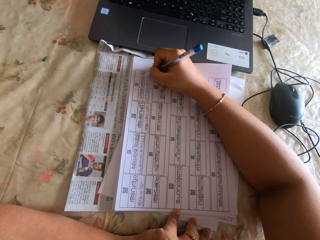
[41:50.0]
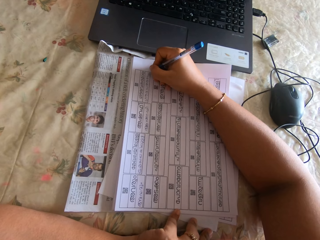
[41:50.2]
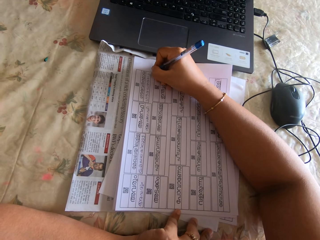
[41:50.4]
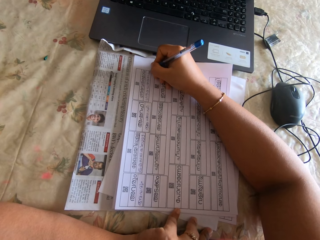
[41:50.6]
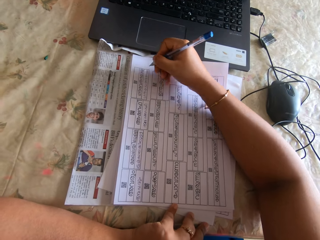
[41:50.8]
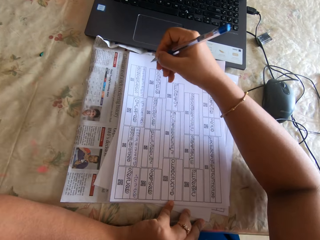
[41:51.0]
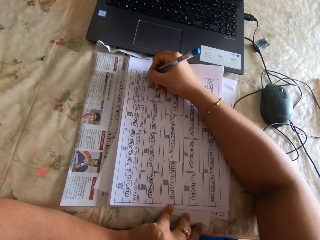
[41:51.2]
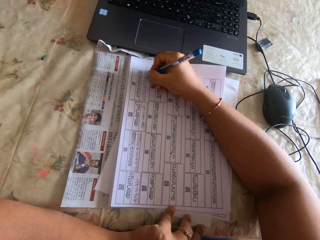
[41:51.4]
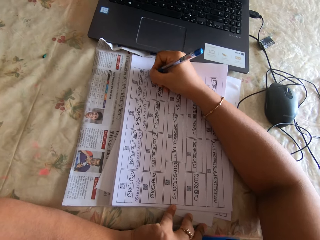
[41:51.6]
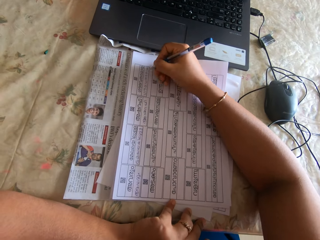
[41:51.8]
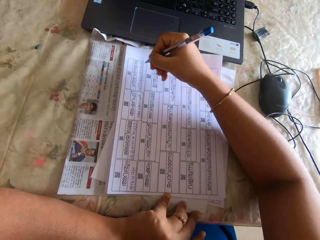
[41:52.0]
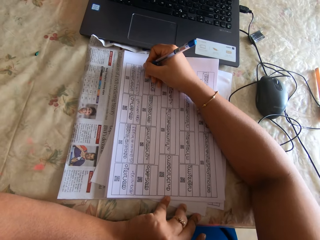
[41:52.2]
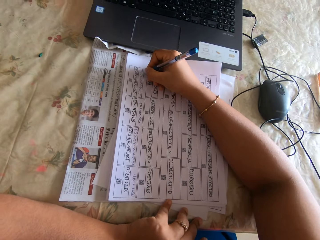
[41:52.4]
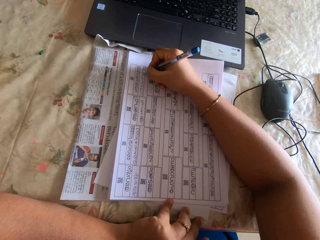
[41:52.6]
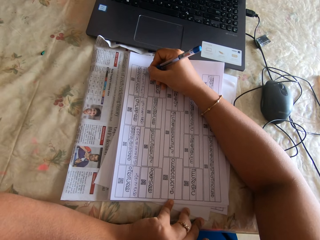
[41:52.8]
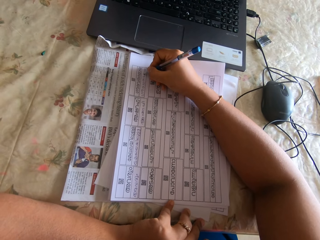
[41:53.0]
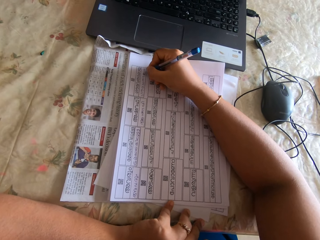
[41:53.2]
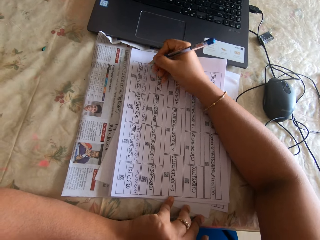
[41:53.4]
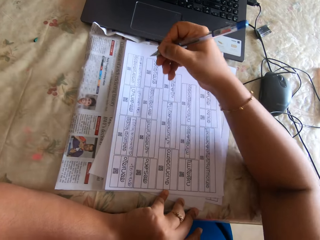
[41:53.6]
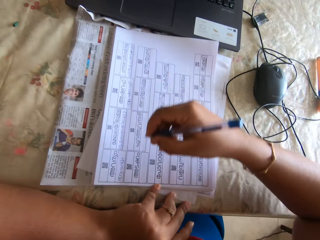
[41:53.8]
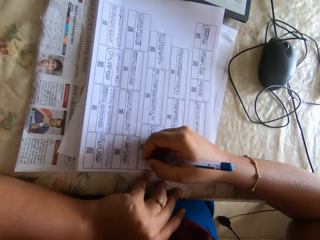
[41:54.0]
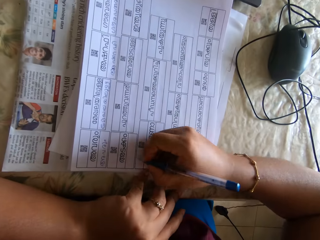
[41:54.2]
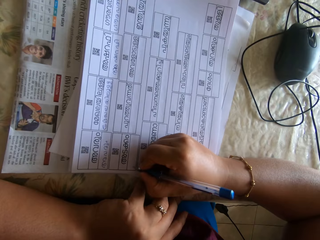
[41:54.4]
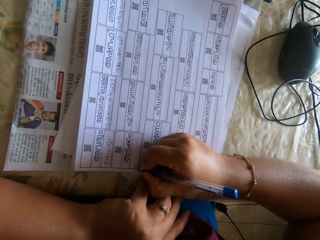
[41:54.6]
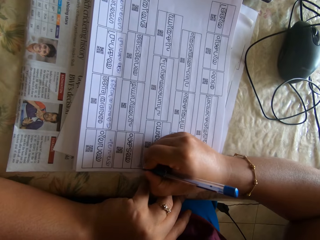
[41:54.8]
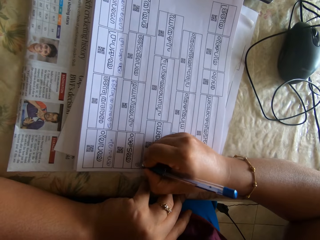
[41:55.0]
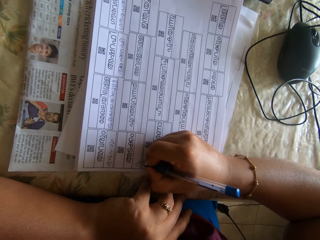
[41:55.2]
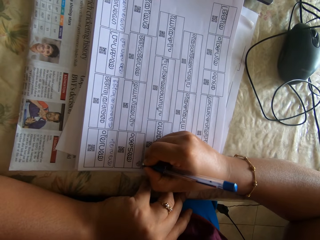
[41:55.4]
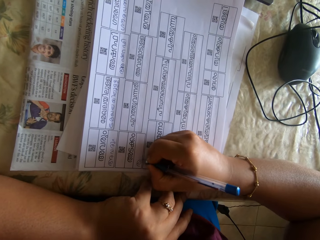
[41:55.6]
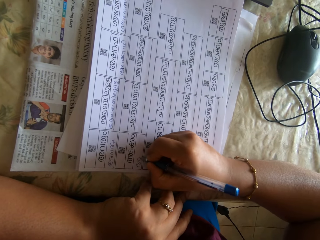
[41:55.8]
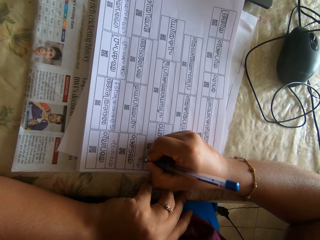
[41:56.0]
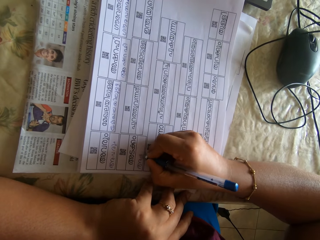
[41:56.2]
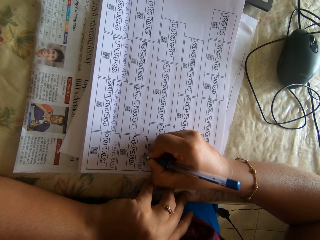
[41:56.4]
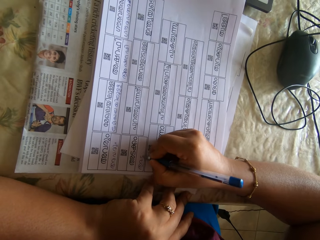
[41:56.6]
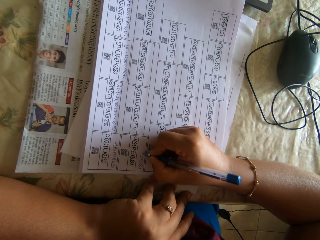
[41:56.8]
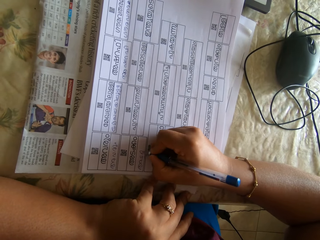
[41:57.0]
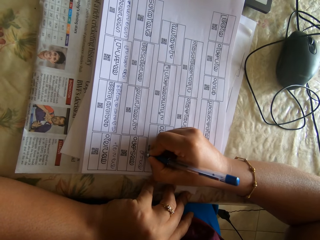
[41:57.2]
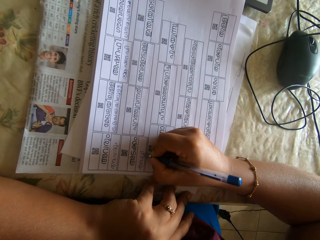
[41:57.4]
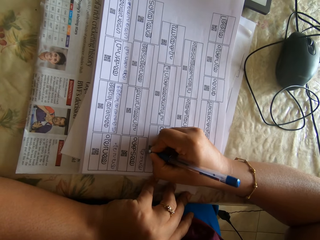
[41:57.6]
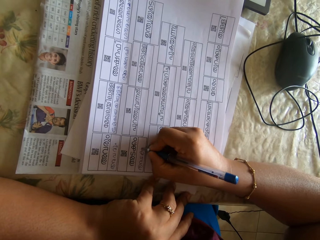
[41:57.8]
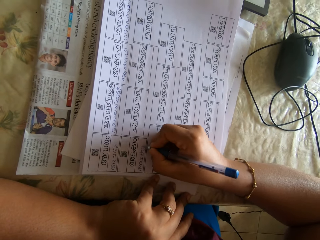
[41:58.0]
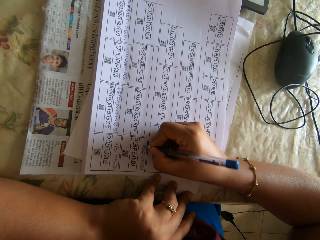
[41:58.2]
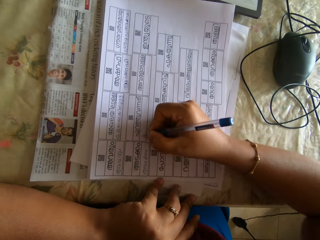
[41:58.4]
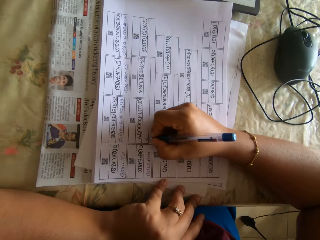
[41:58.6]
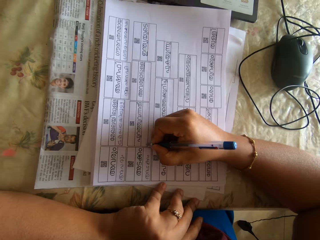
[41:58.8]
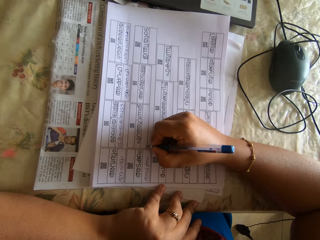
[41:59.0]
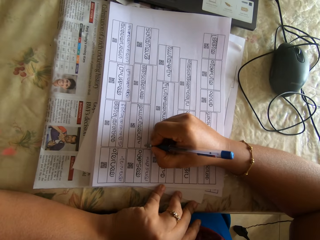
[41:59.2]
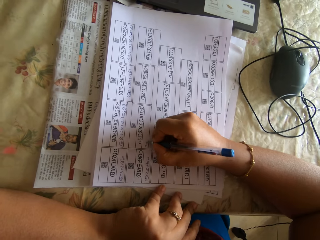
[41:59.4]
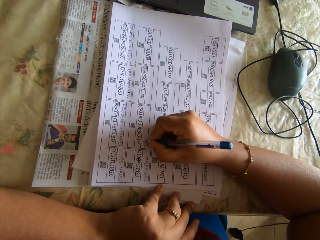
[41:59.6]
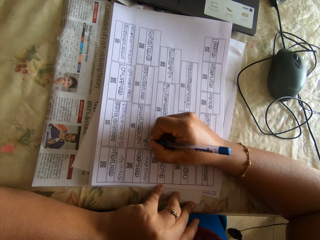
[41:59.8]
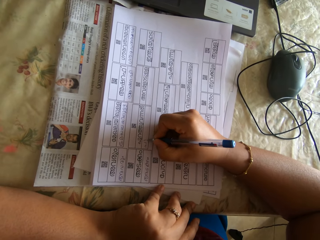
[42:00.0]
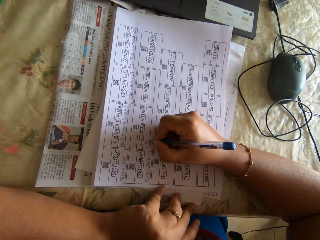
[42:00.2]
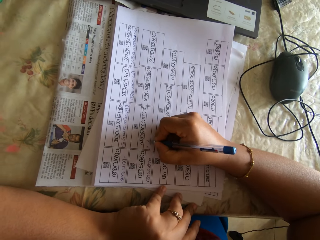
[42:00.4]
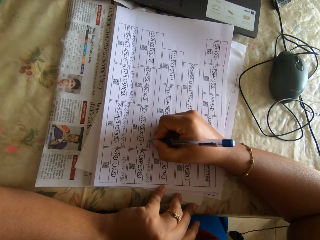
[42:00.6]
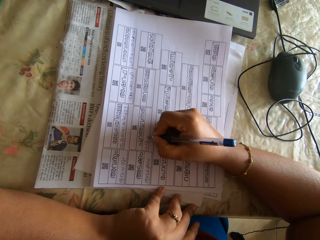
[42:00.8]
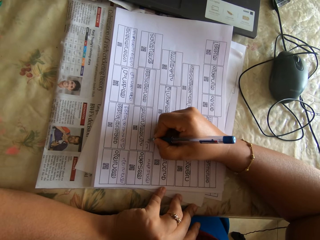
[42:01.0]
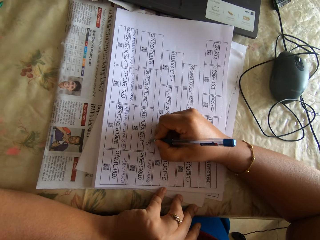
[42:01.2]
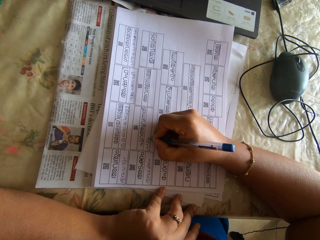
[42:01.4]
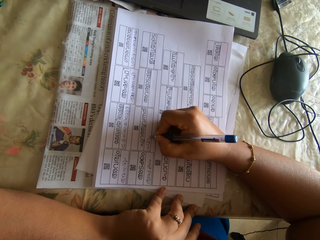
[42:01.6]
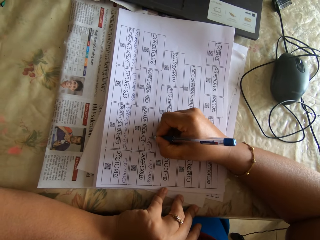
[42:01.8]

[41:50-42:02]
The camera wearer moves their hand. They move their hand again. They fill papers with a pen on the right hand.

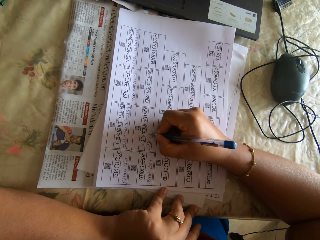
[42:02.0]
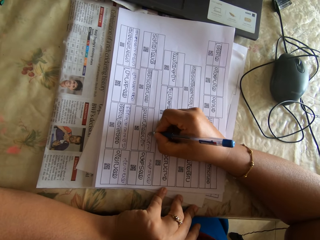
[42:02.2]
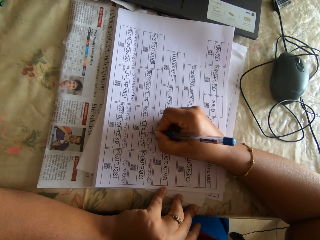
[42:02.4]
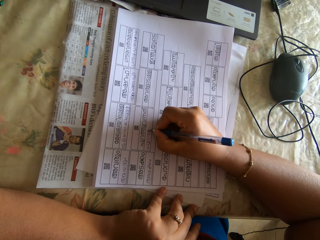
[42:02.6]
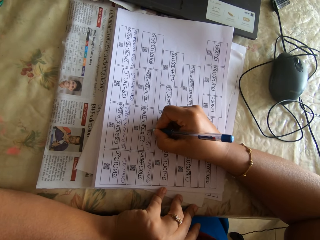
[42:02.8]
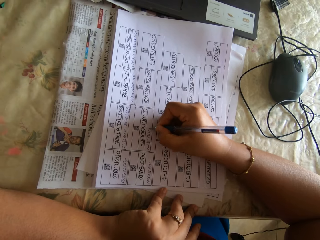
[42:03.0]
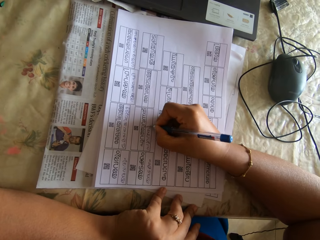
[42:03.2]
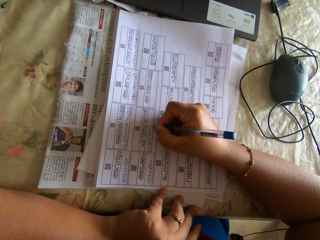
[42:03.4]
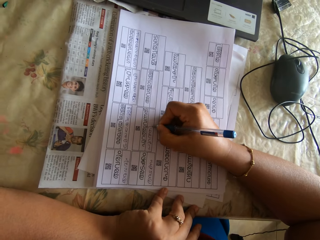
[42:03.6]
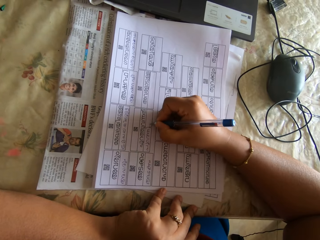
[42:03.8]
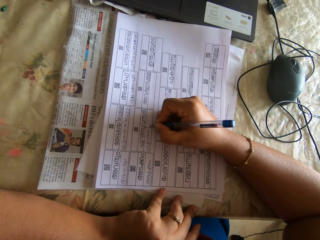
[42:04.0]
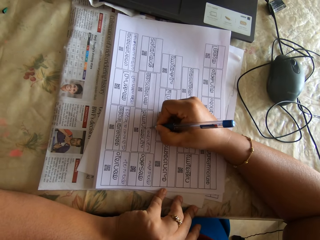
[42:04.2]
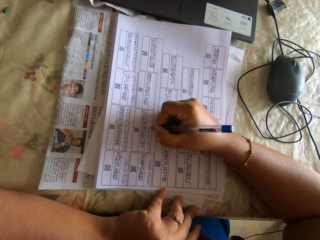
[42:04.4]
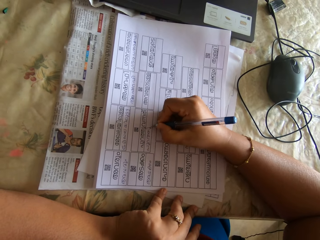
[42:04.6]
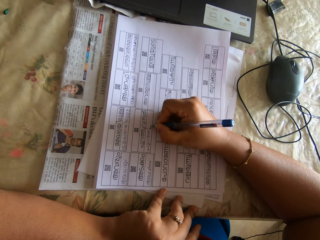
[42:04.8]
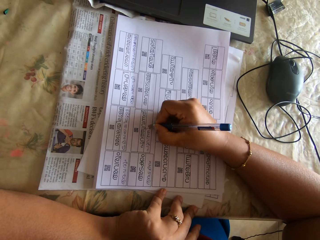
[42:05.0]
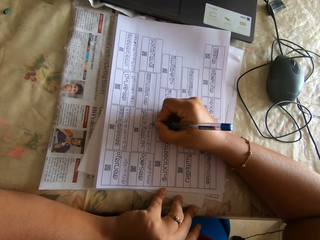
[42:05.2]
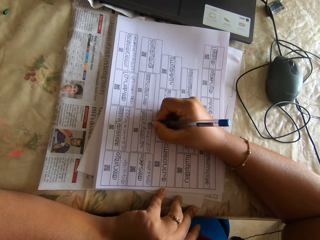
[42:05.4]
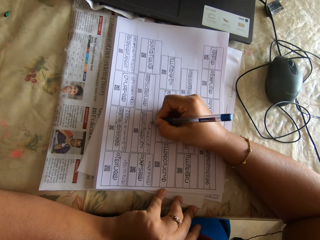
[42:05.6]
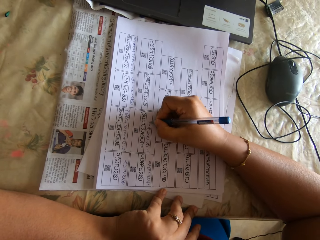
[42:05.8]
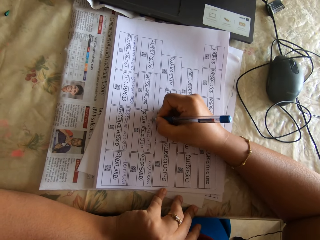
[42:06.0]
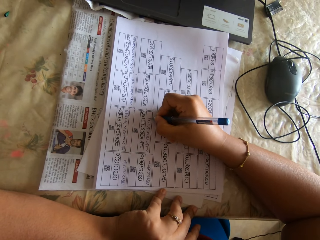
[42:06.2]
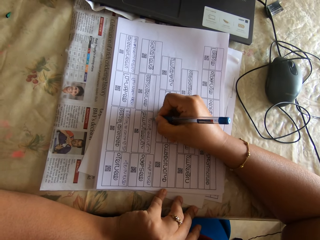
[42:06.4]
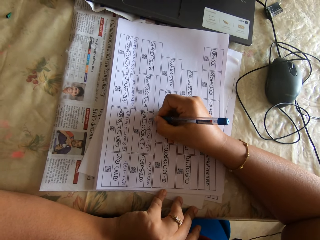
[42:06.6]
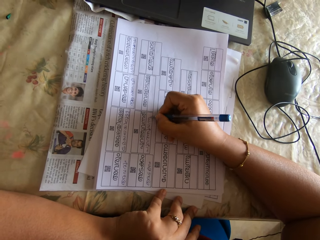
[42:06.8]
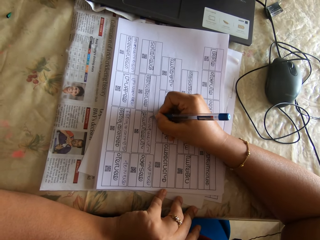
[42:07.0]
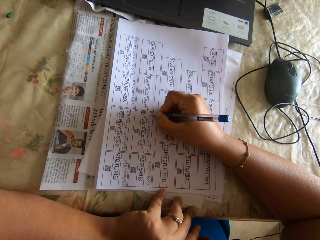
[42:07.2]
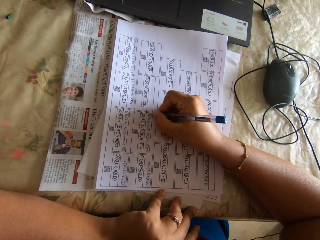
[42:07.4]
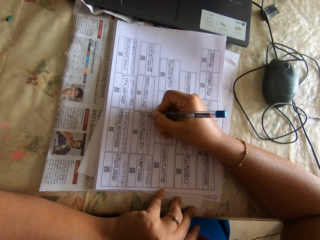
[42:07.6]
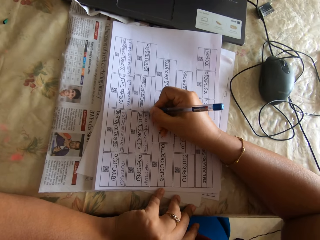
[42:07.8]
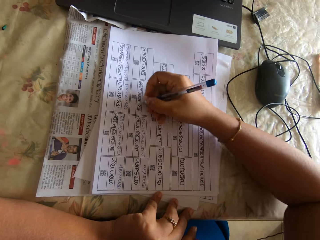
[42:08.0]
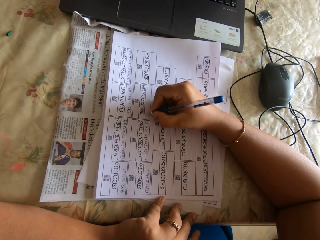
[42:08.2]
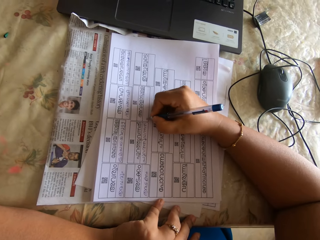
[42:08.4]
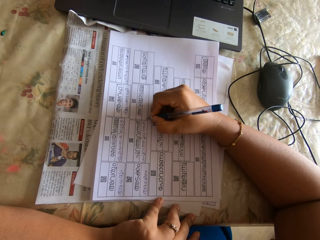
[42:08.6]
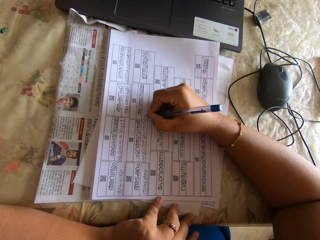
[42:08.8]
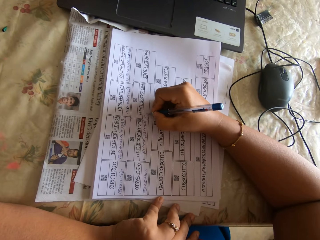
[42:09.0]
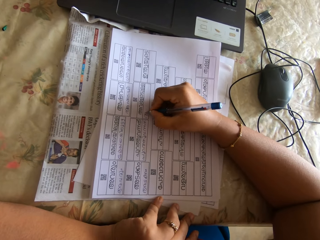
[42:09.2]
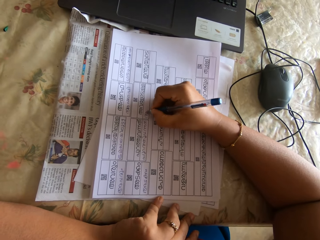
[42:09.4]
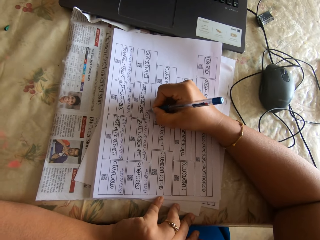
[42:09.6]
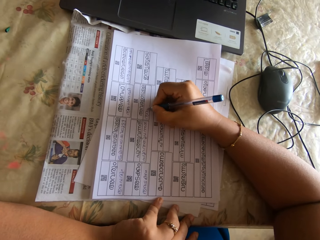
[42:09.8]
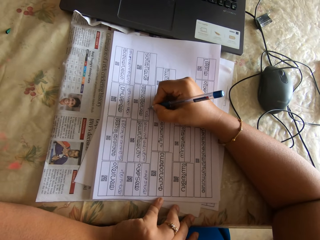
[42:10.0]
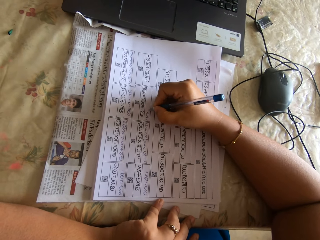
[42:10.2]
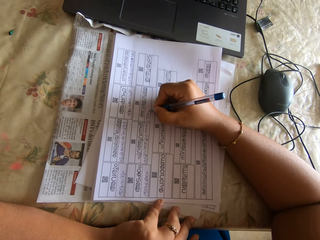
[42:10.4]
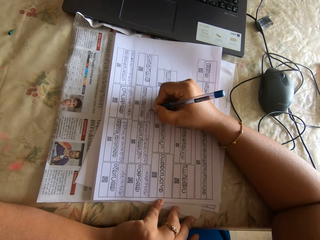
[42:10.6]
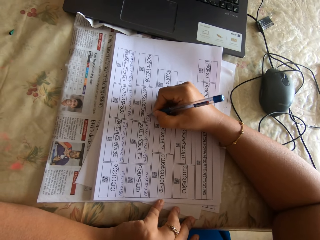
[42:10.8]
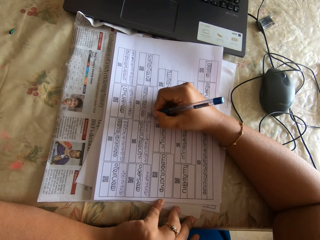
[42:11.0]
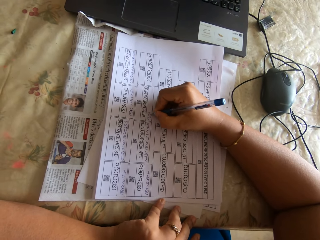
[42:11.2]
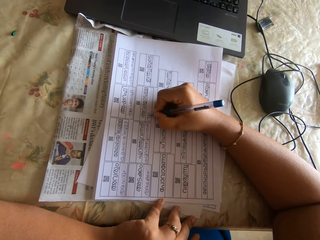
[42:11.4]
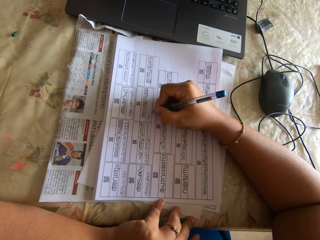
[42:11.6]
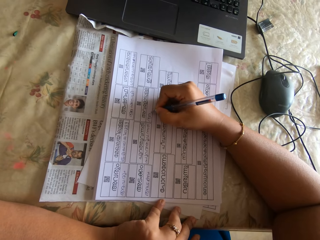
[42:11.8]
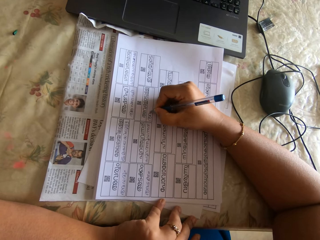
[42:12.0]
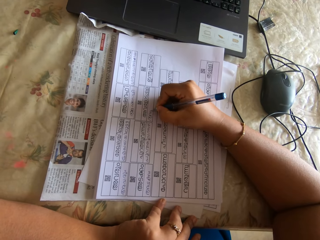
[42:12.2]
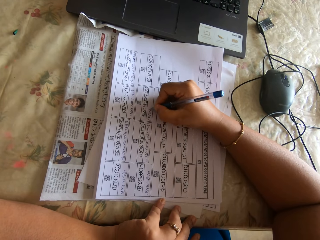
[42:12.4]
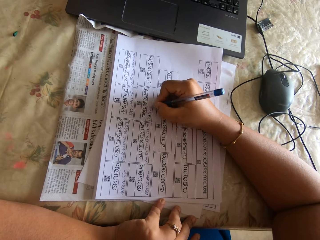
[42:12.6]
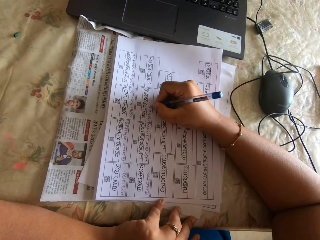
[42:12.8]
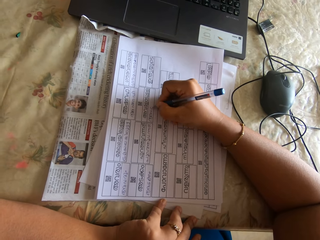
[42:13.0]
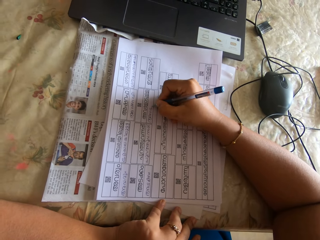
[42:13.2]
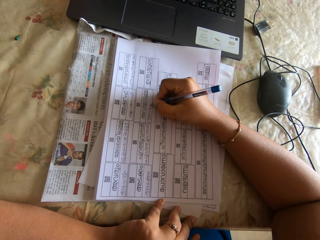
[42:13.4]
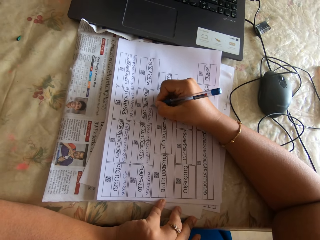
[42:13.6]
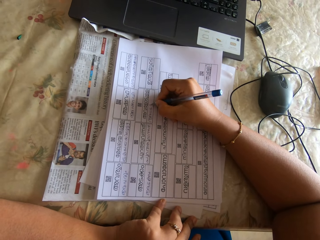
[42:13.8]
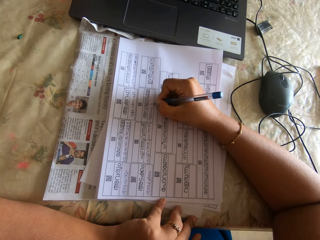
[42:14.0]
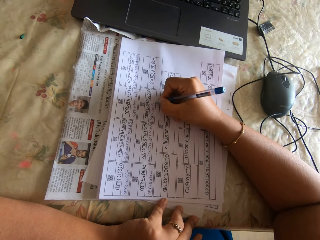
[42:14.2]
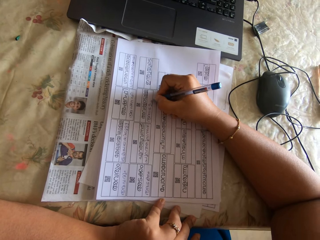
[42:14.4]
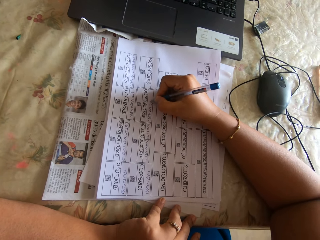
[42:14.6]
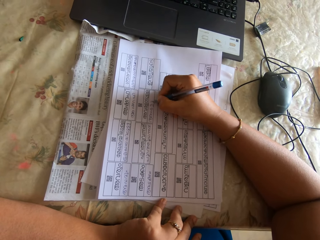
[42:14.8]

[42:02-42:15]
The camera wearer moves their hand. They fill papers with a pen on the right hand.
